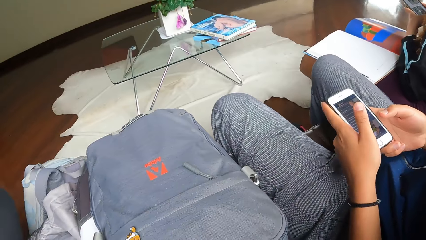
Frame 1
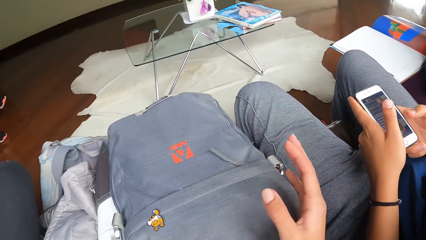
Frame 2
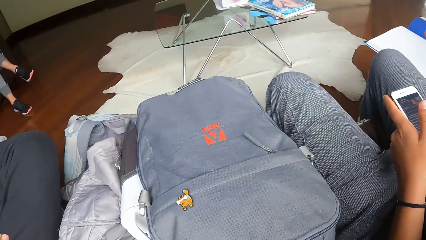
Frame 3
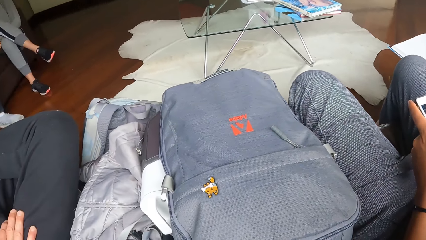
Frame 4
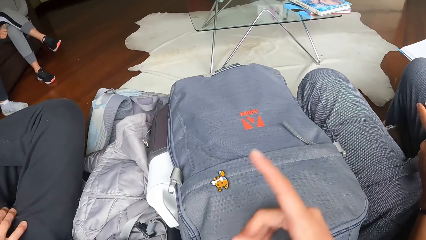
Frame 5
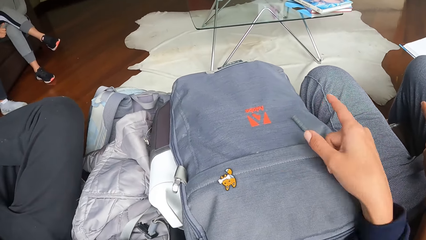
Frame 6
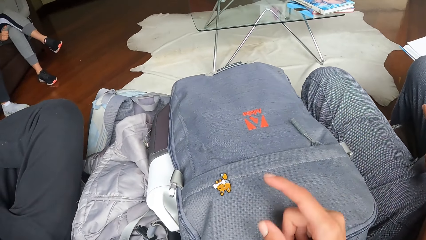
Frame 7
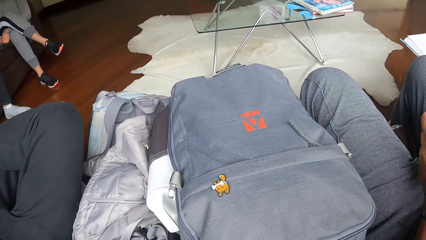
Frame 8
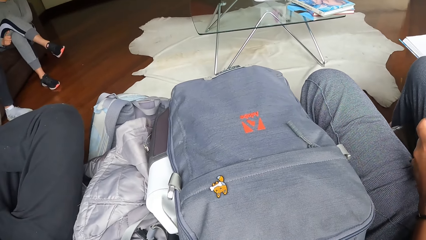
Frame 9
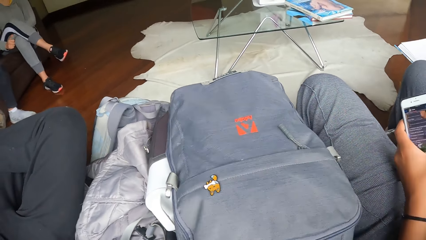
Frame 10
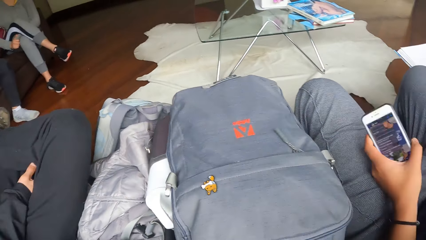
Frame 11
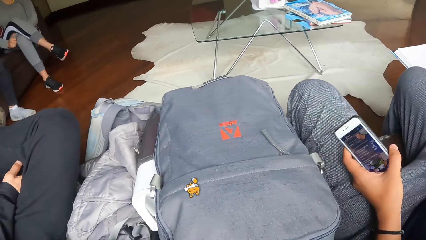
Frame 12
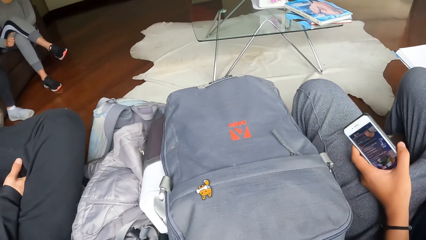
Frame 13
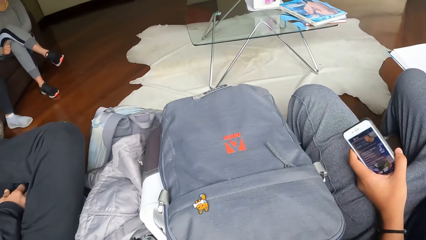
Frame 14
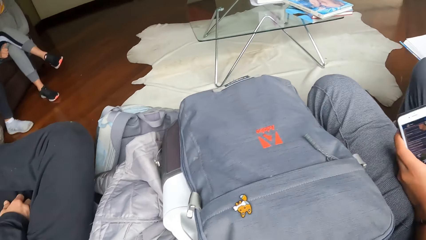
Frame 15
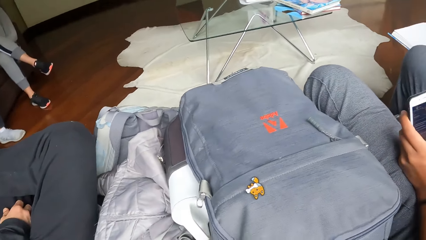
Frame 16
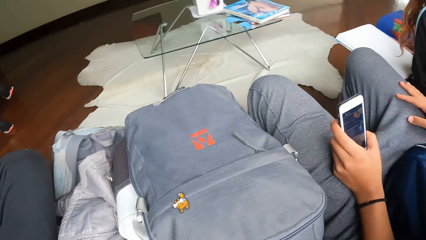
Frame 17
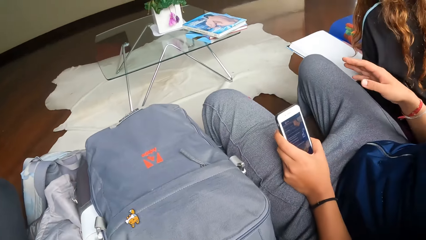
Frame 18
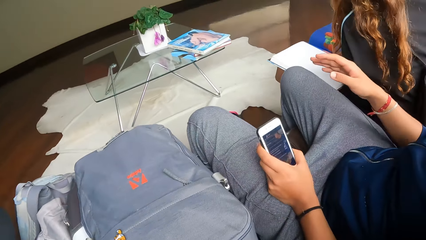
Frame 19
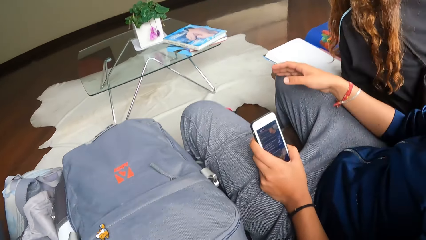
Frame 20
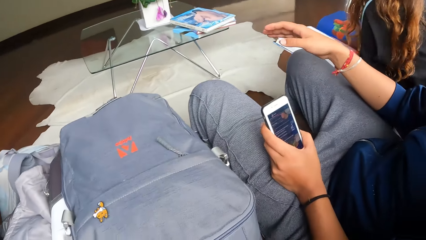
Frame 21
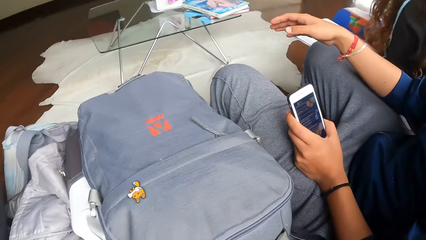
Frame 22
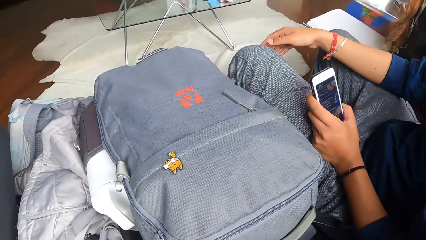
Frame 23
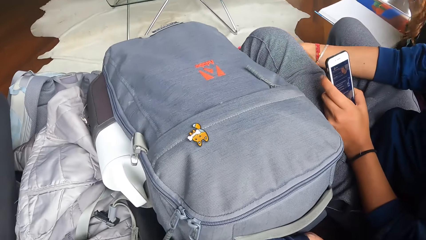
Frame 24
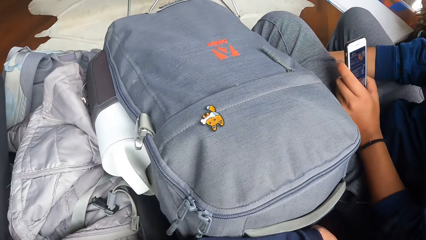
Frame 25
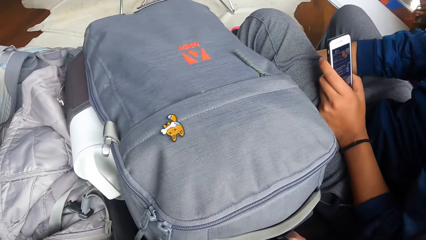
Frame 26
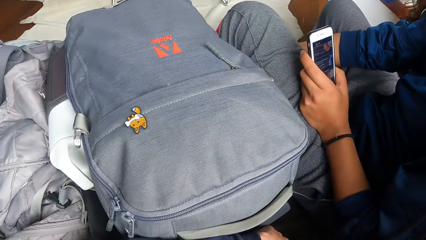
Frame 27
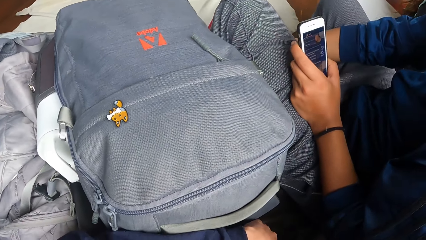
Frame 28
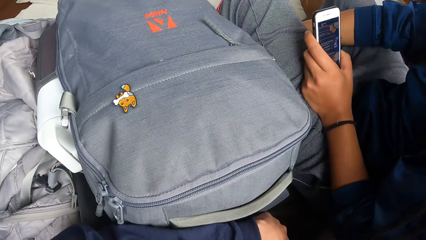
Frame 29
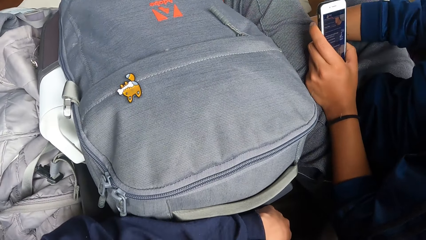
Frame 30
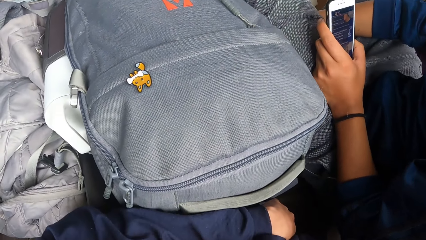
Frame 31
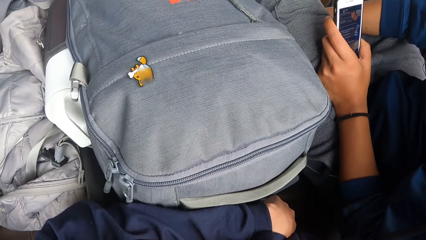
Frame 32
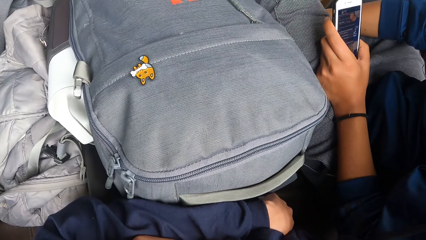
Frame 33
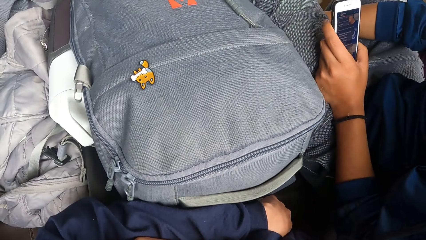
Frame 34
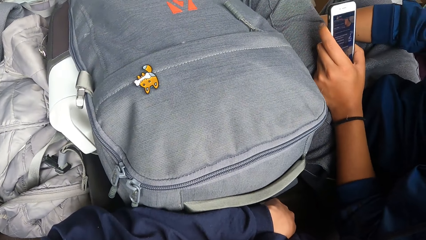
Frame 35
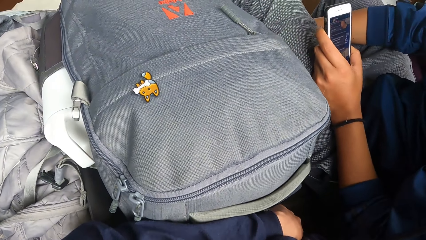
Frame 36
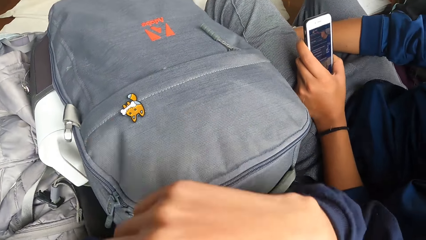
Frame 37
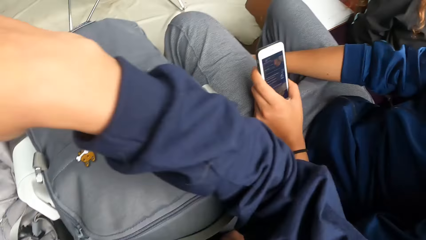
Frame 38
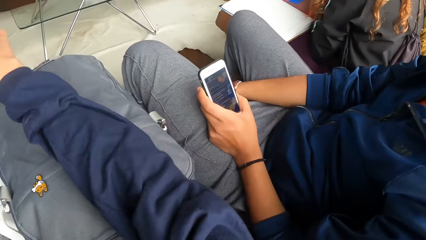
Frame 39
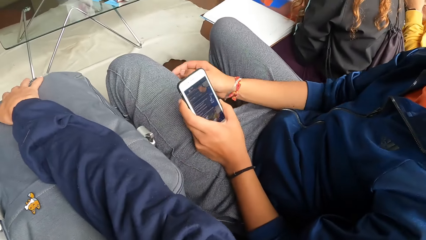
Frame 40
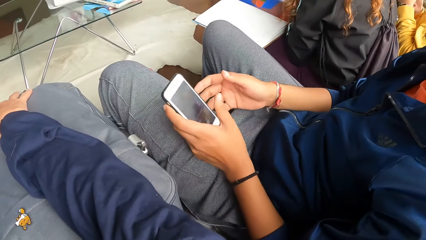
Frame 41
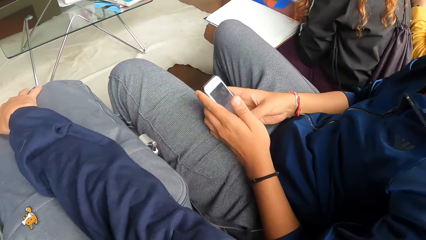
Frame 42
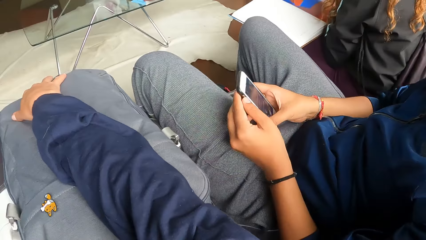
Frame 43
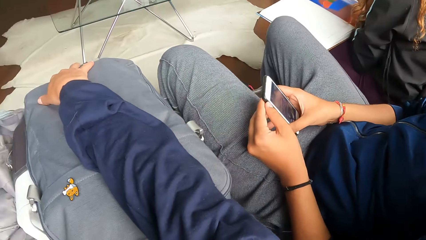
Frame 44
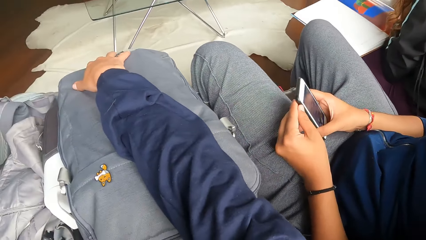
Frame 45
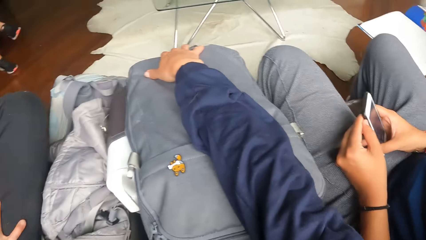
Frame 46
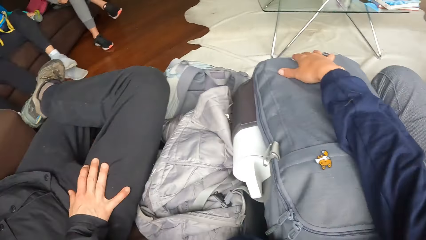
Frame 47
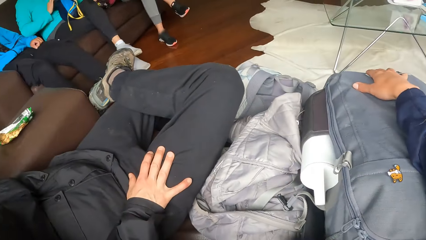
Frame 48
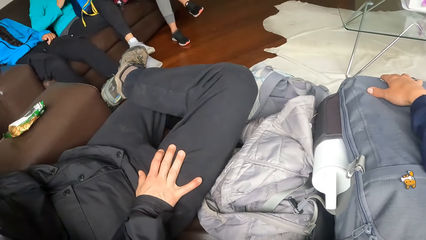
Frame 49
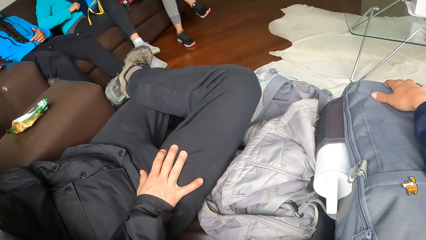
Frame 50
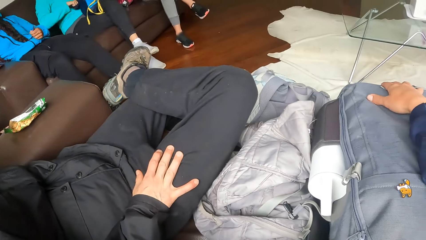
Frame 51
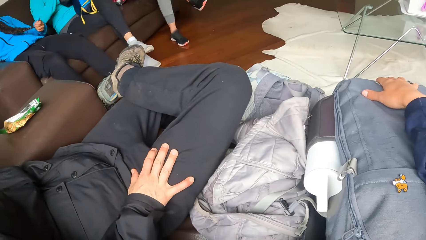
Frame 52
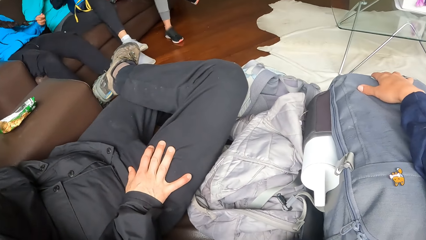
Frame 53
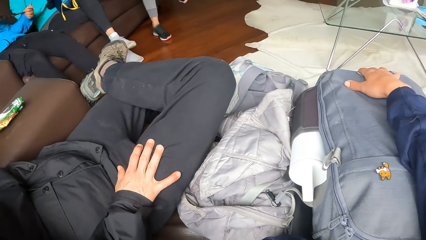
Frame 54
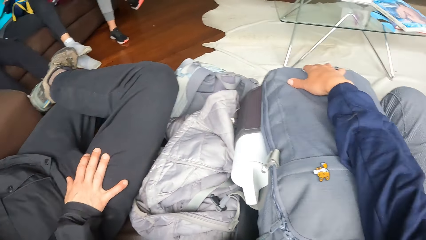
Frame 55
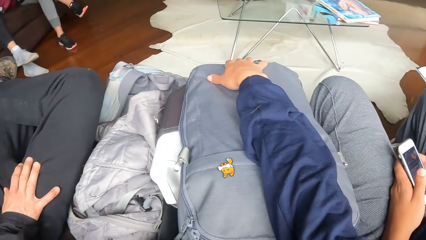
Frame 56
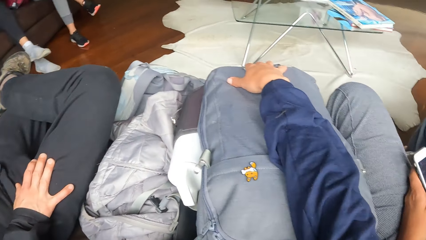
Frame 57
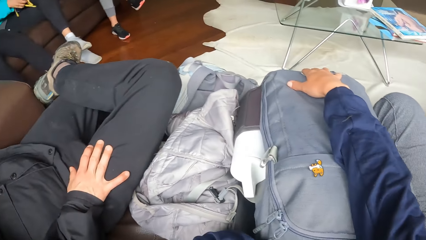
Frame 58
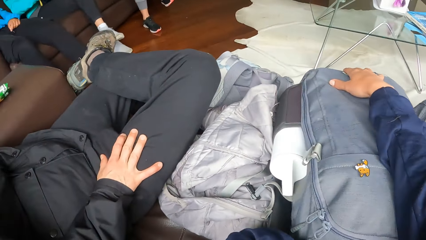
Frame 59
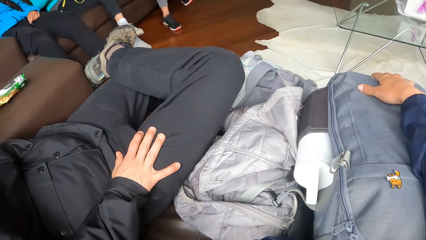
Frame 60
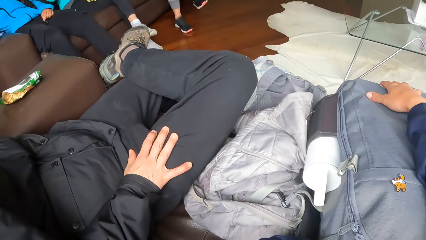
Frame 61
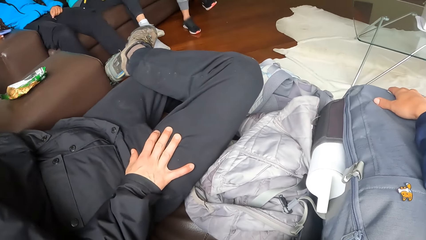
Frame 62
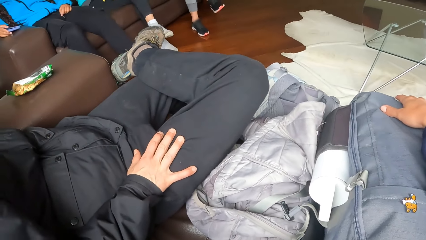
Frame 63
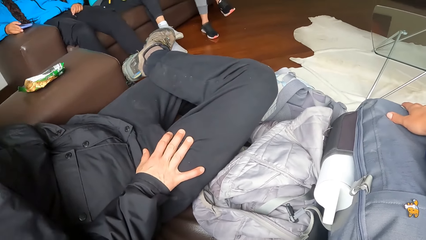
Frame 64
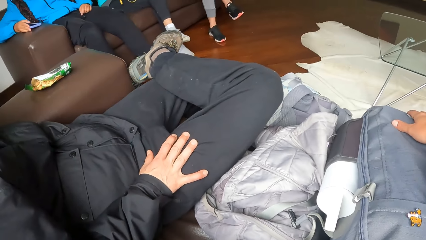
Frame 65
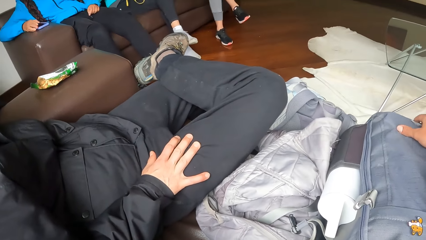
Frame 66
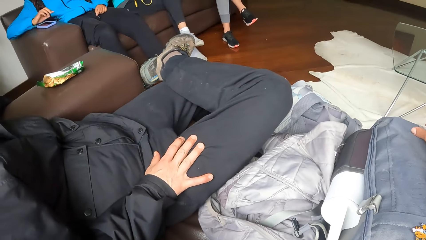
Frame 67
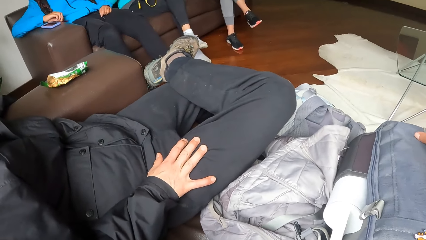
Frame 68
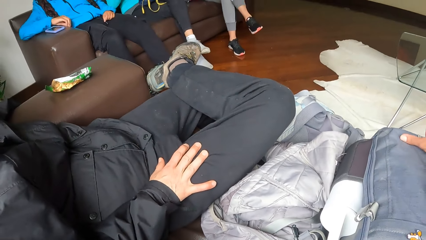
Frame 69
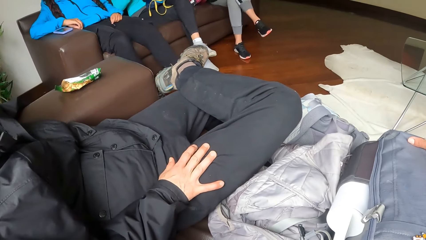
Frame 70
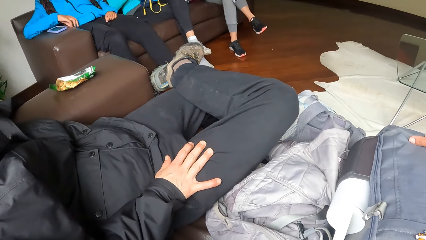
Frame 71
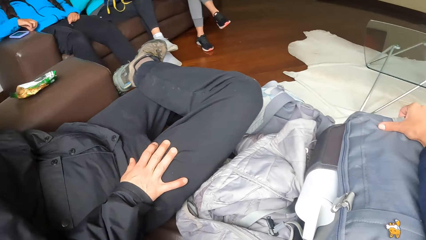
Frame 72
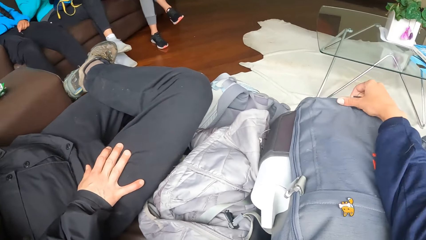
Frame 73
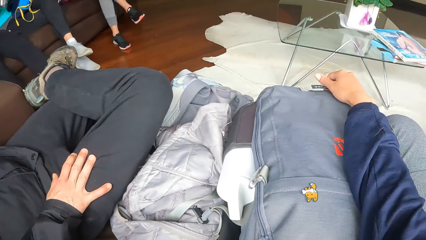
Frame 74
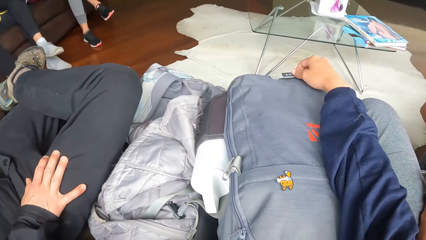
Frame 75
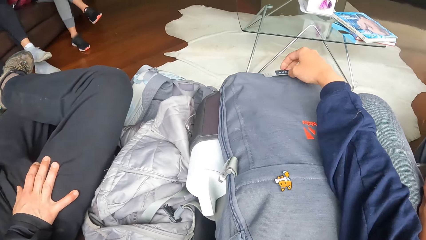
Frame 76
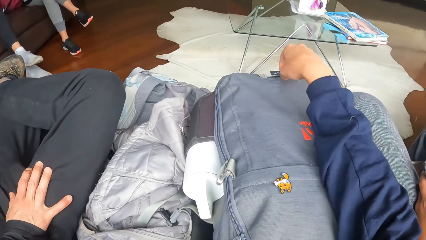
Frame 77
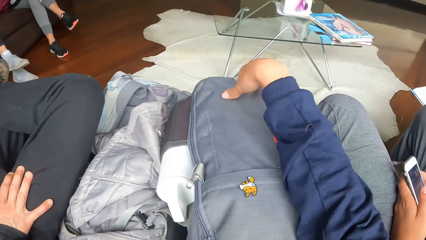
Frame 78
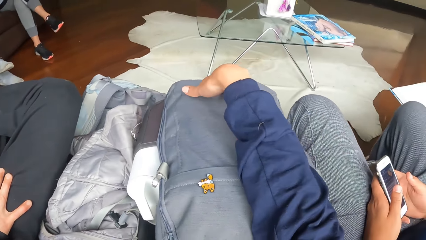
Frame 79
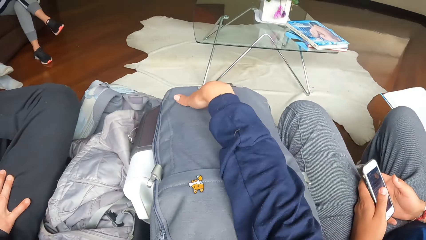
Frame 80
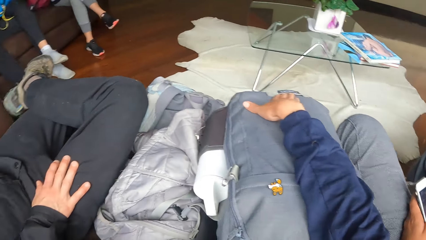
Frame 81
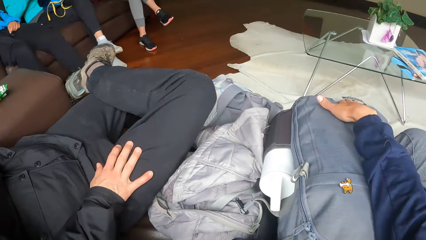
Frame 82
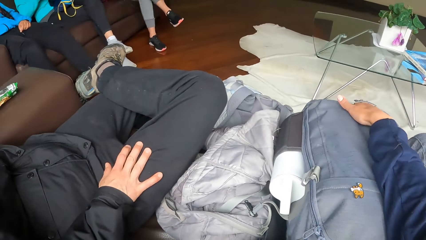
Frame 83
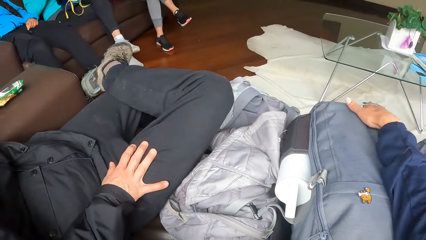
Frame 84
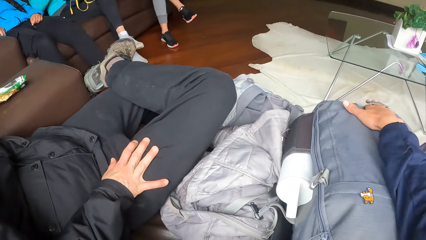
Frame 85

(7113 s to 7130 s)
The camera wearer places his right hand on the bag. The woman drops a phone on a sofa with her right hand.
